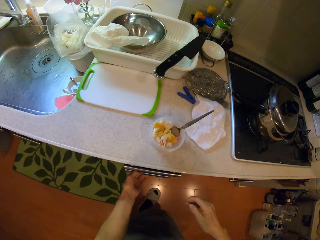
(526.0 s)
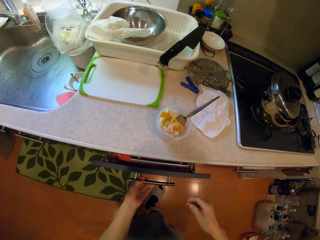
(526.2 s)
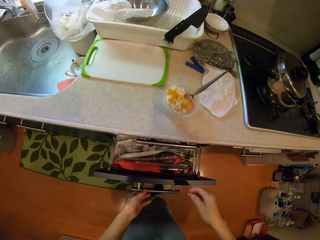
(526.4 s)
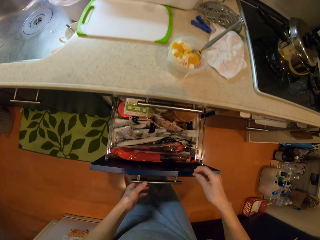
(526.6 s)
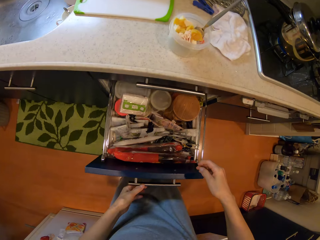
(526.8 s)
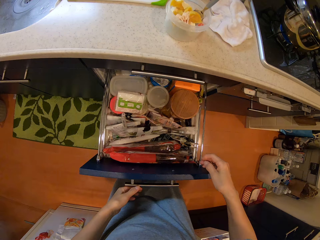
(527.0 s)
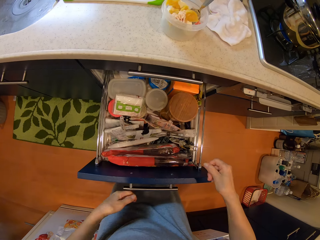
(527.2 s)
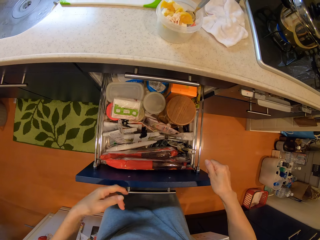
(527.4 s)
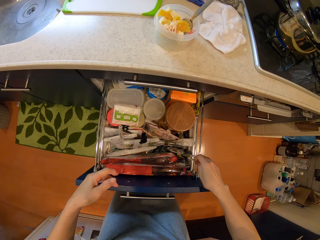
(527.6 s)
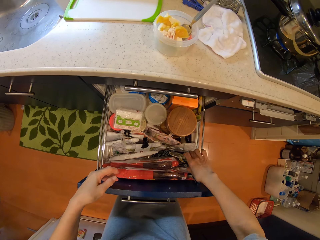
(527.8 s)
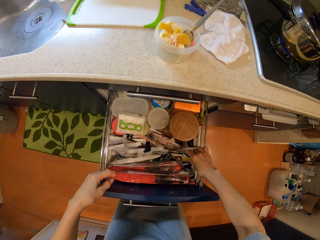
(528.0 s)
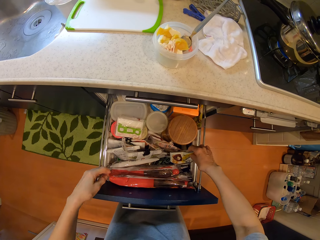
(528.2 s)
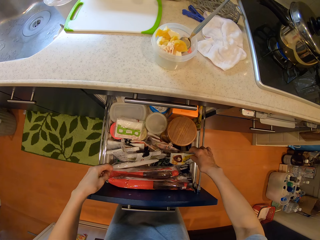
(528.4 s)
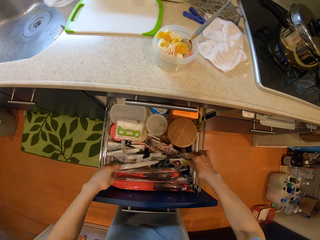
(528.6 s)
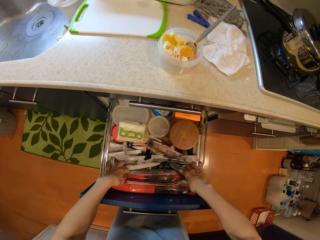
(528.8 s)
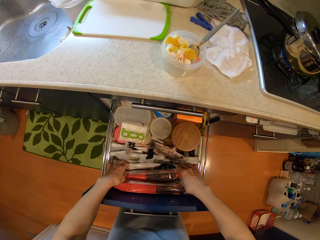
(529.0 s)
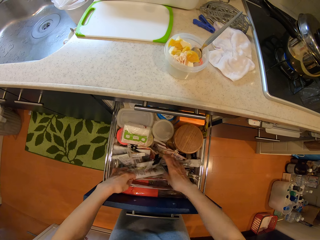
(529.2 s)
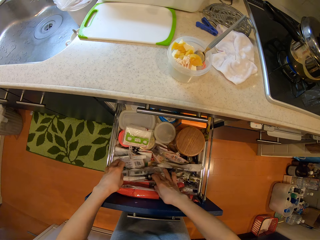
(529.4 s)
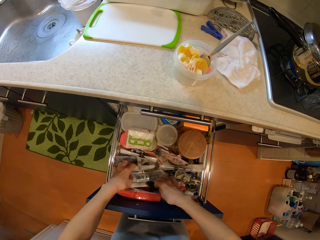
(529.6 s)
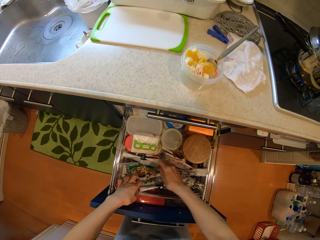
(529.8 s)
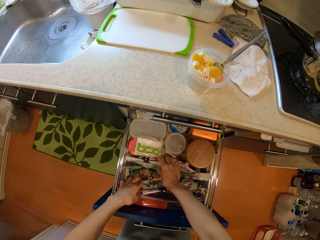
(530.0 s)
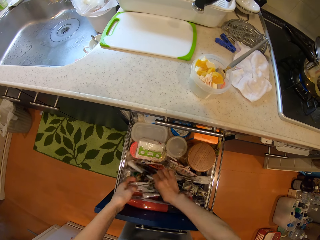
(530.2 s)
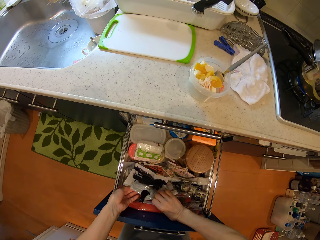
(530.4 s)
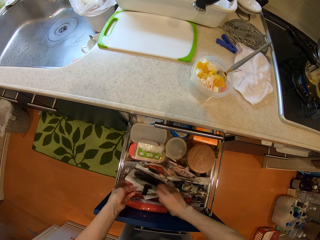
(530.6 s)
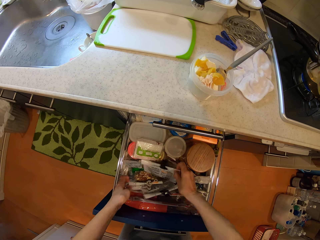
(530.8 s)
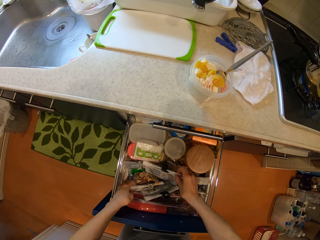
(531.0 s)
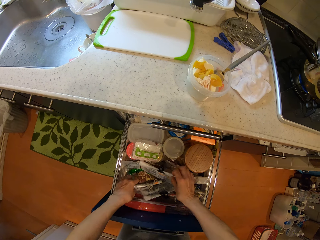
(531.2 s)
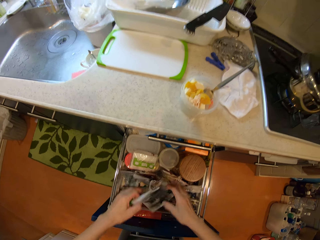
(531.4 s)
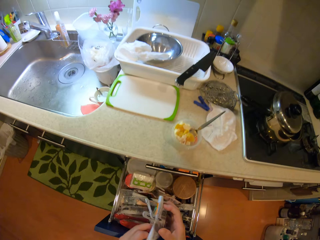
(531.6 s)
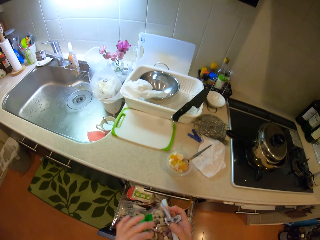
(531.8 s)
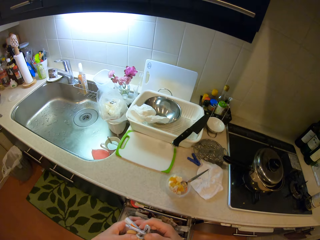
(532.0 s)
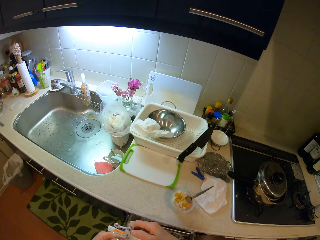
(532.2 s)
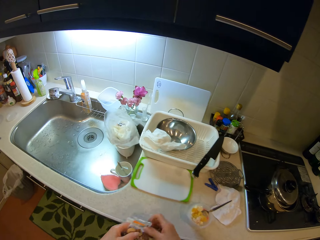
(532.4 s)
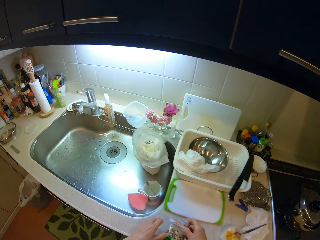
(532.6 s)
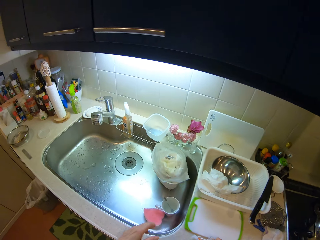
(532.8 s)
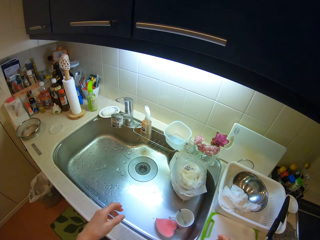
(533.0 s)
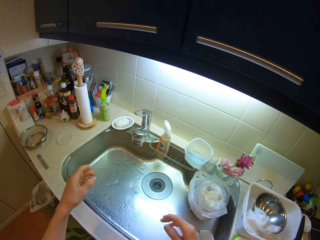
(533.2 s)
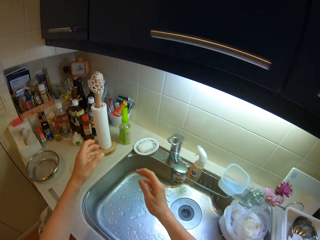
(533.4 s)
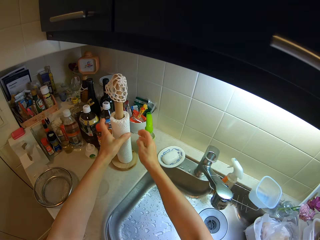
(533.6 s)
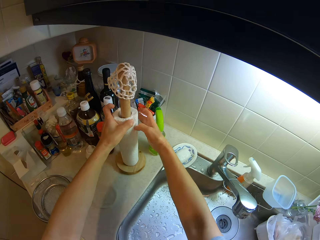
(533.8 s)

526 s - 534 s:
The camera wearer opens a drawer in the kitchen. They move packets. They shuffle through the drawer. They pick up a nylon or packet from the drawer. They hold the packet with hands. They drop the nylon on the cabinet.

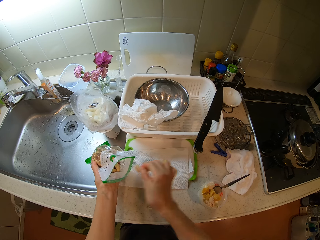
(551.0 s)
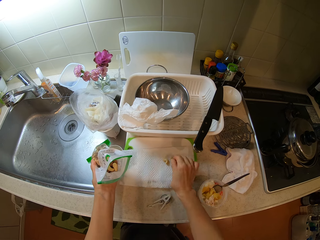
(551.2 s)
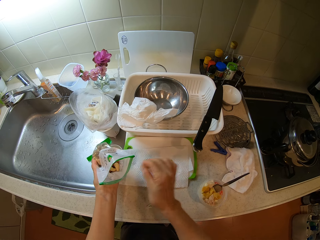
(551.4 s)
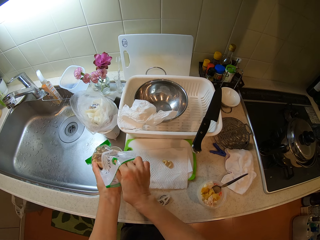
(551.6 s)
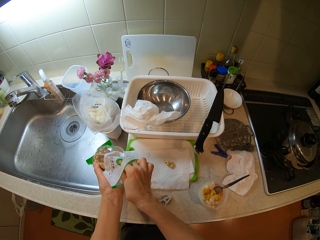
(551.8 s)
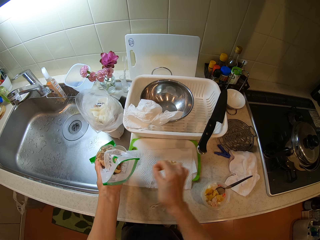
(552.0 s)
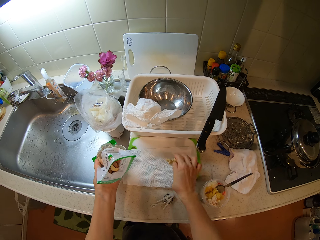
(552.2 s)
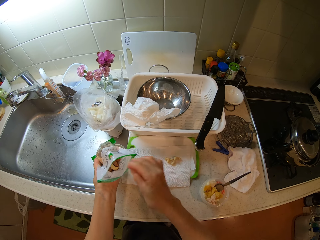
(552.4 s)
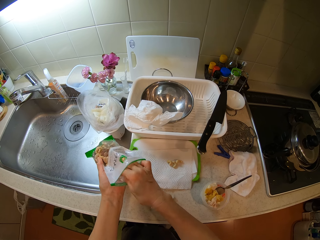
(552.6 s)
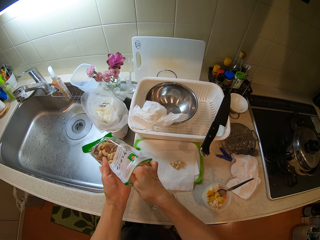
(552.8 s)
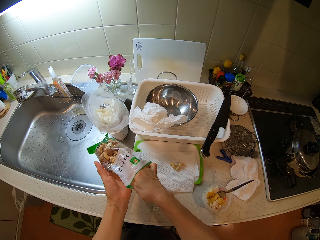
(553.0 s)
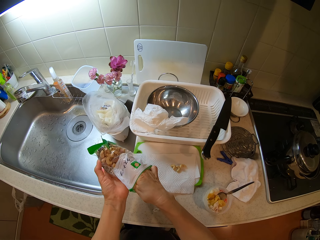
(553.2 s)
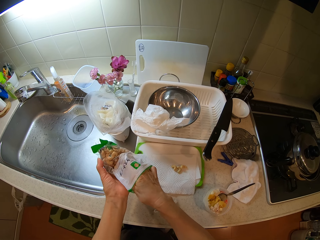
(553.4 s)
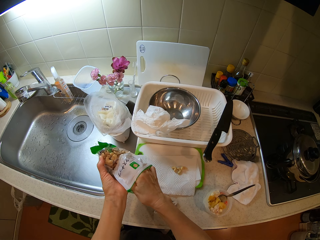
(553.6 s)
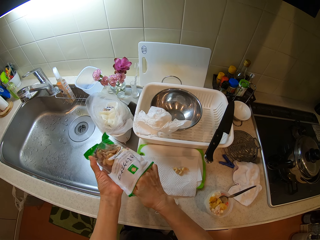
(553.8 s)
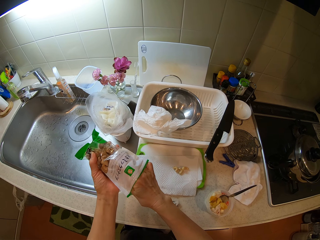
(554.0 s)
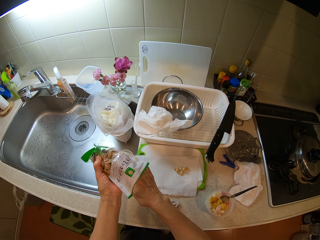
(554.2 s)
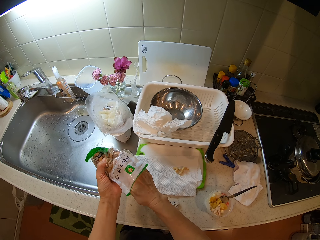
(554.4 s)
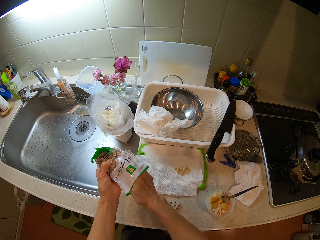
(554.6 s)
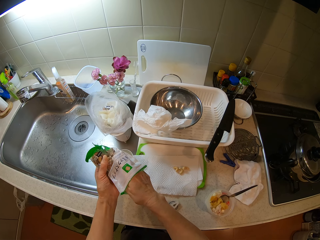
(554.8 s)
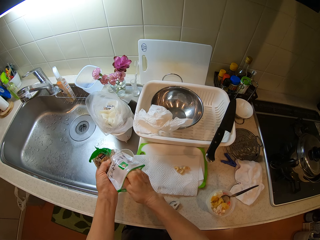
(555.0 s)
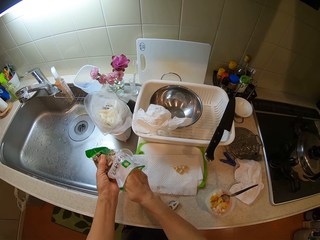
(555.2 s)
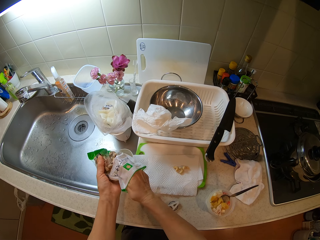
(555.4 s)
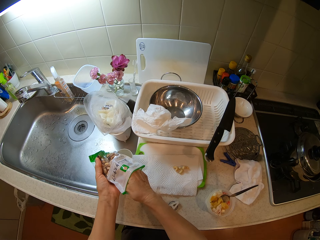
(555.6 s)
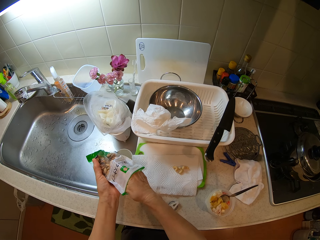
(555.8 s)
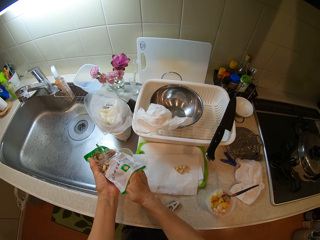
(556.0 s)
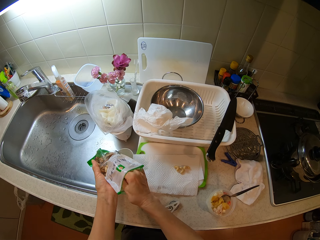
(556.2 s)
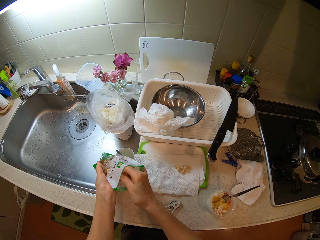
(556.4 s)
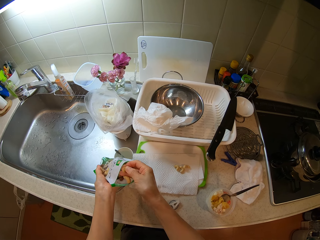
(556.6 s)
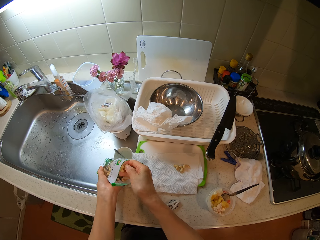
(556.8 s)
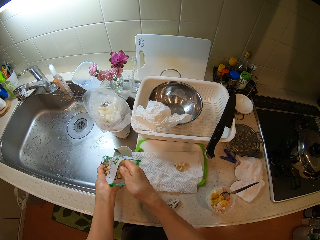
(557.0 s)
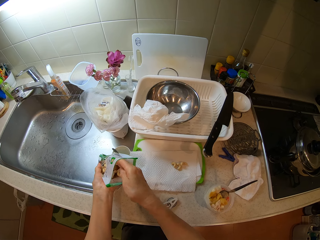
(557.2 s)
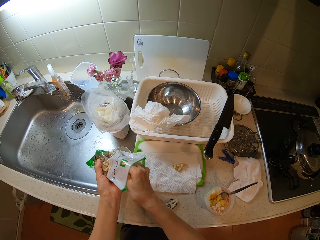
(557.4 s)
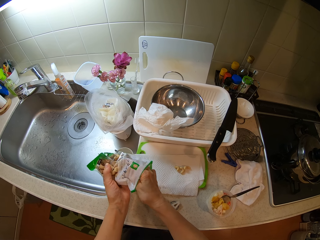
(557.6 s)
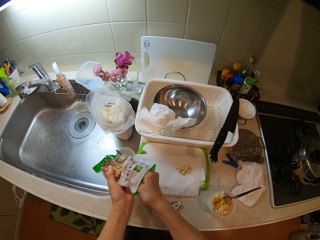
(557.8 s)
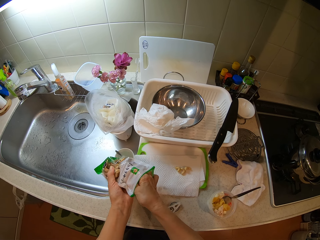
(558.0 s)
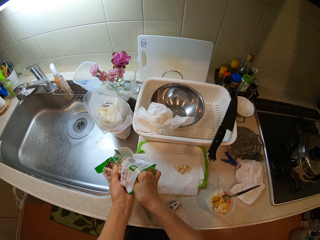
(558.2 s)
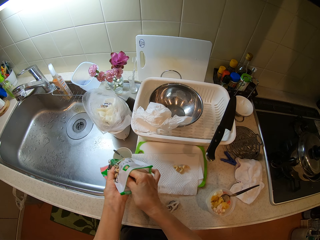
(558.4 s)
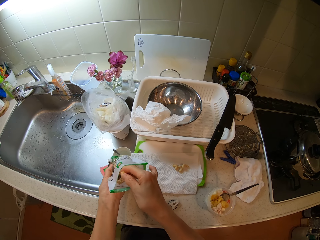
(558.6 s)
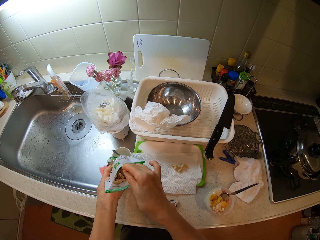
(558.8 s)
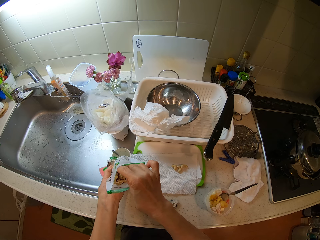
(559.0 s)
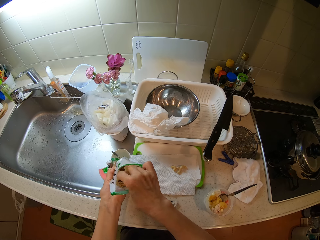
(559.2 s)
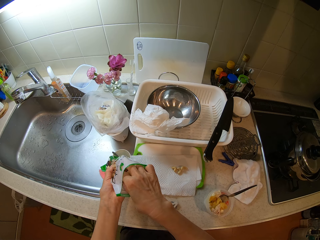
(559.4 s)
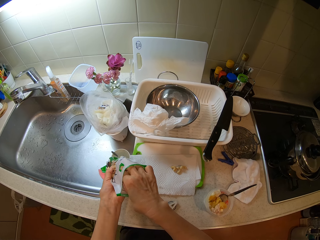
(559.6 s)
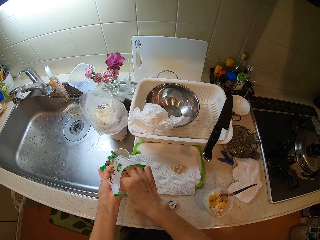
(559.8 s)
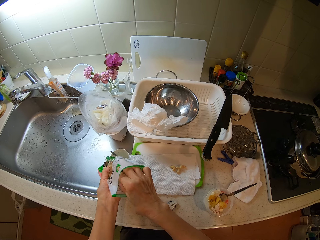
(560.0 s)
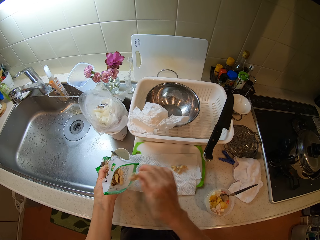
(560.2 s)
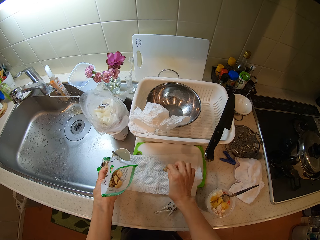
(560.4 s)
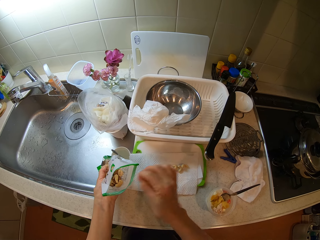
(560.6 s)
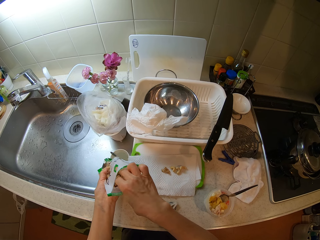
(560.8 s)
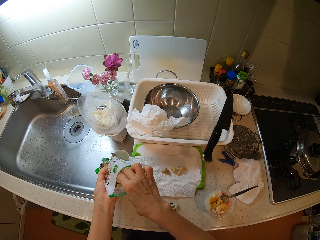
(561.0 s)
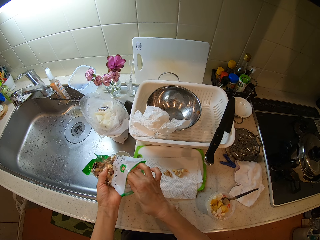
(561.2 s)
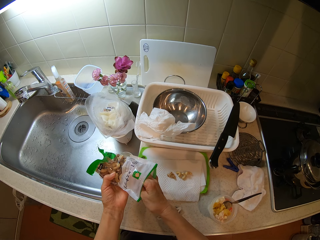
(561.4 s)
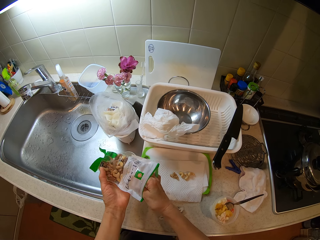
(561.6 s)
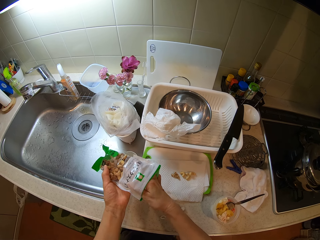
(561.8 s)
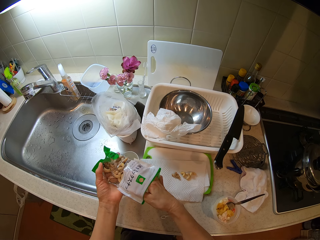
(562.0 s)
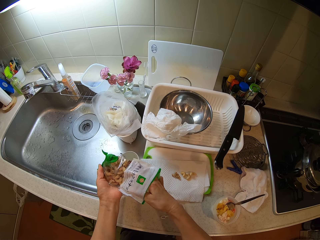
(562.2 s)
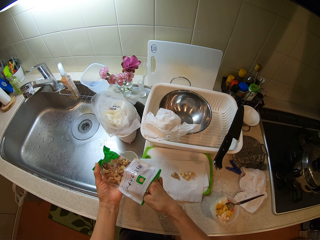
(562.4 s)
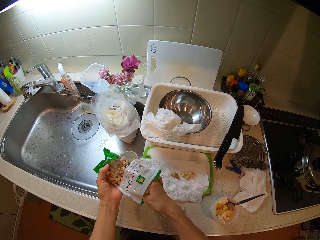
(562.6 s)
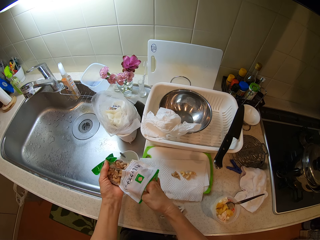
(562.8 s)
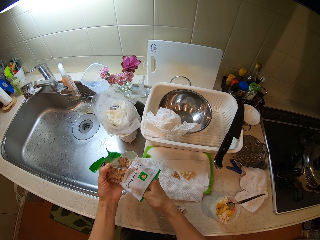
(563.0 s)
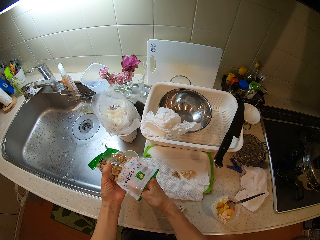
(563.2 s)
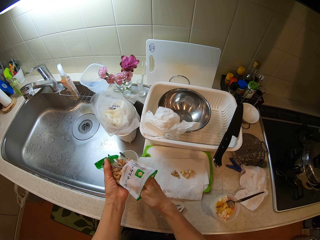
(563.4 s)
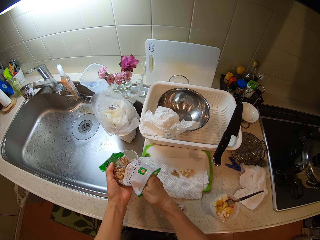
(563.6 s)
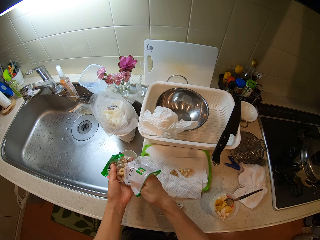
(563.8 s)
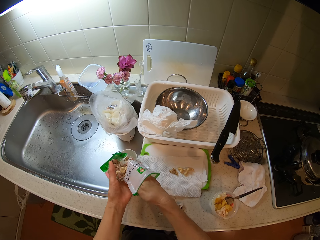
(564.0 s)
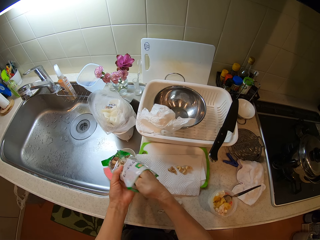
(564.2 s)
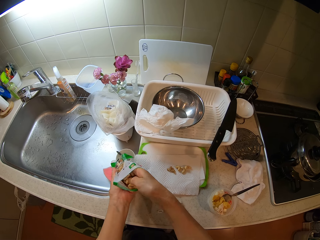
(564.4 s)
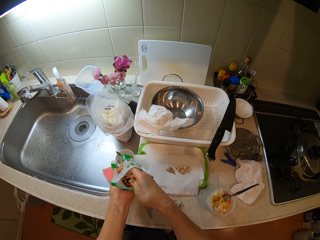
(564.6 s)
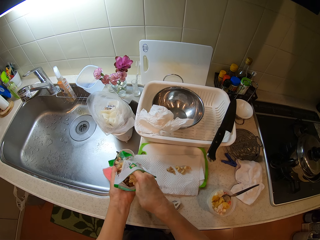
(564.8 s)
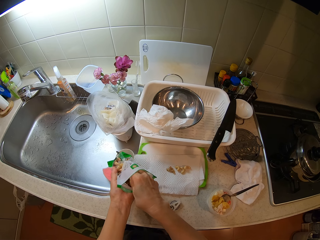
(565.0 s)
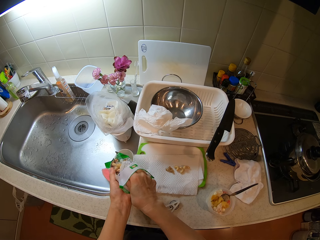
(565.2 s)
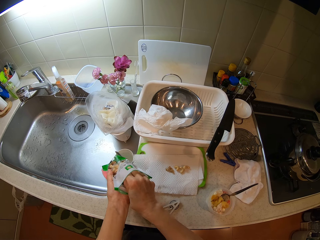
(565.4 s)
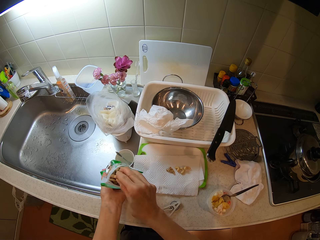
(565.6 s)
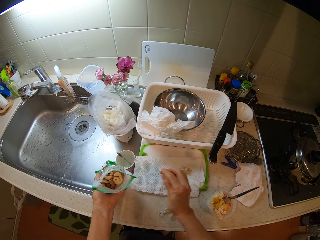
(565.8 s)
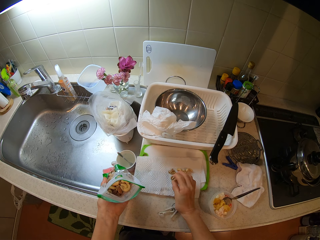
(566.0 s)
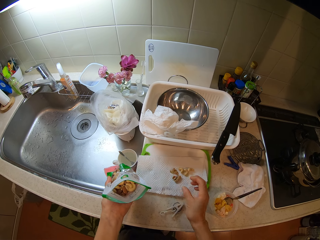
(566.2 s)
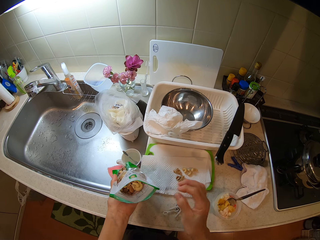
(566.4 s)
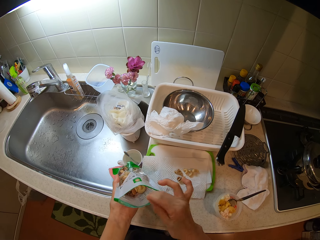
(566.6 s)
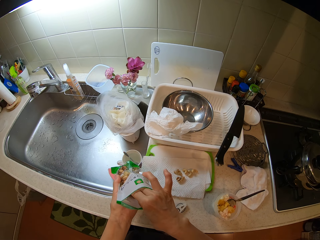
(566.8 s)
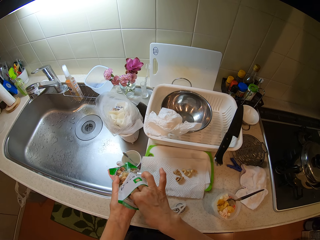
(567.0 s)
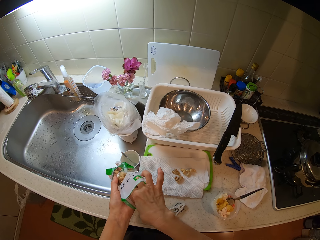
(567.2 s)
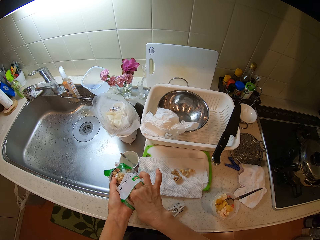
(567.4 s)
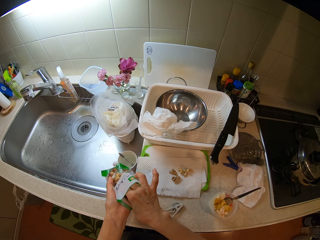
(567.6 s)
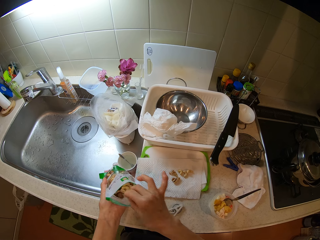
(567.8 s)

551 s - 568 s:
The camera wearer picks a peanut, puts the peanut on a paper towel, picks a peanut, puts the peanut on the paper towel, and picks a peanut. He dips his right hand into the nylon. He squeezes a packet. He touches the cashew nut from the packet. He drops the cashew nuts in the packet. He removes the cashew nut from the packet. He drops a cashew nut on a serviette. He removes the cashew nut from the packet. He squeezes the packet of cashew nuts. He touches the cashew nut from the packet. He removes the cashew nut from the packet. He drops a cashew nut on the serviette. He removes the cashew nut from the packet.
